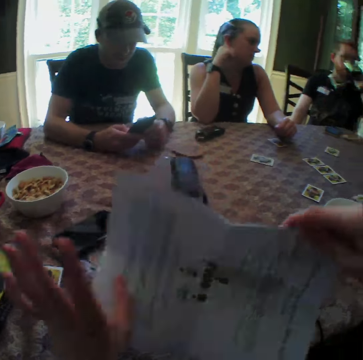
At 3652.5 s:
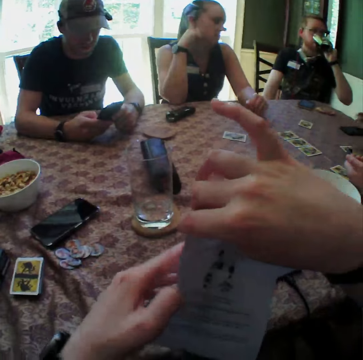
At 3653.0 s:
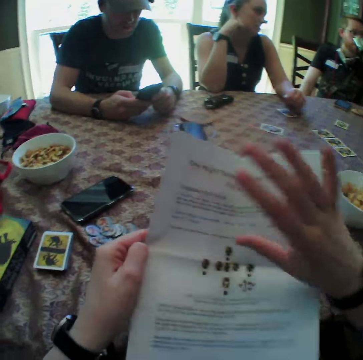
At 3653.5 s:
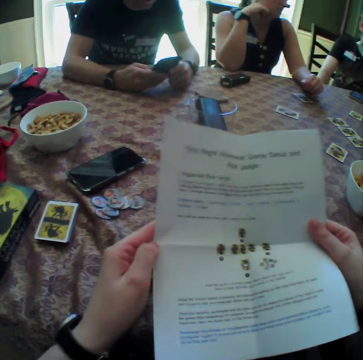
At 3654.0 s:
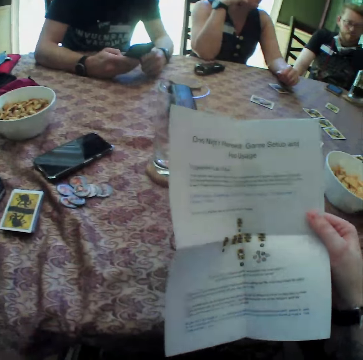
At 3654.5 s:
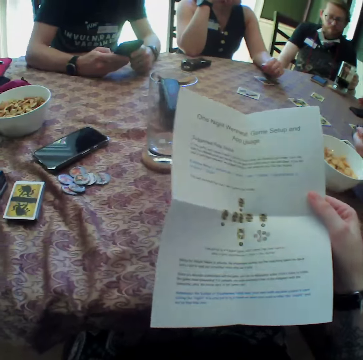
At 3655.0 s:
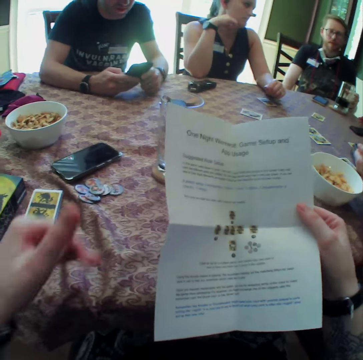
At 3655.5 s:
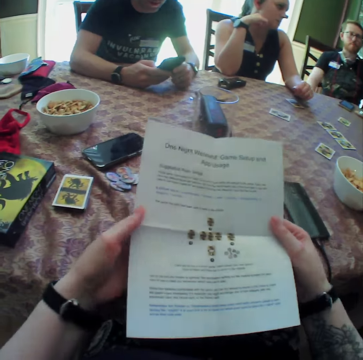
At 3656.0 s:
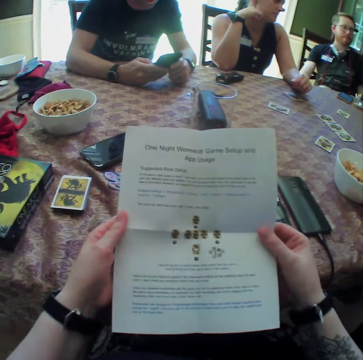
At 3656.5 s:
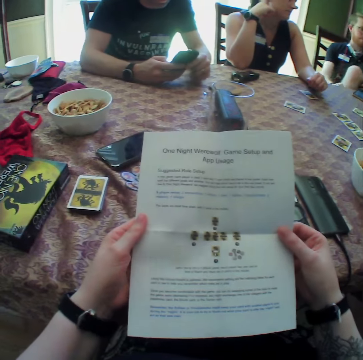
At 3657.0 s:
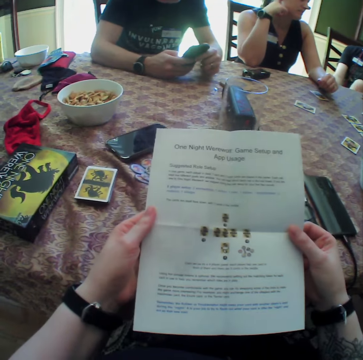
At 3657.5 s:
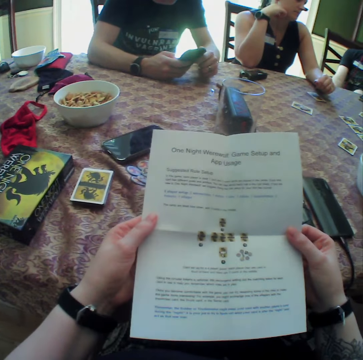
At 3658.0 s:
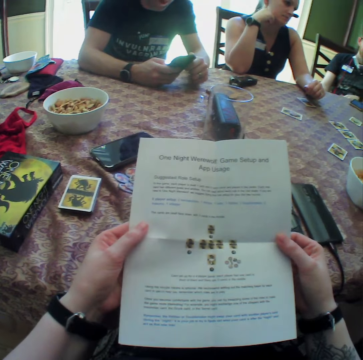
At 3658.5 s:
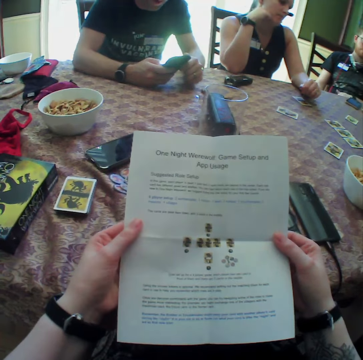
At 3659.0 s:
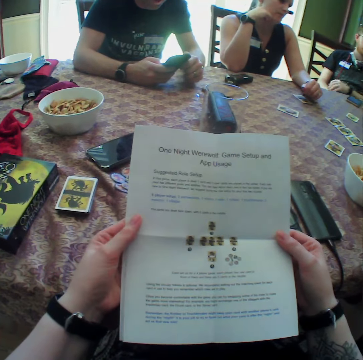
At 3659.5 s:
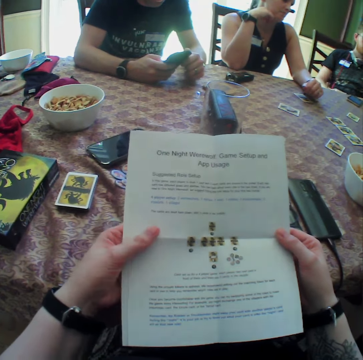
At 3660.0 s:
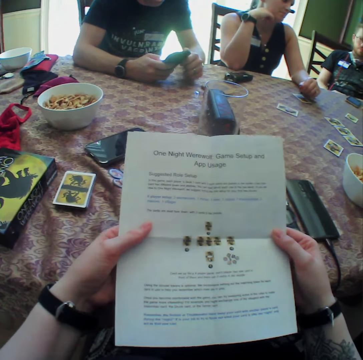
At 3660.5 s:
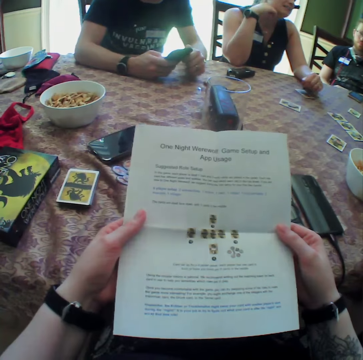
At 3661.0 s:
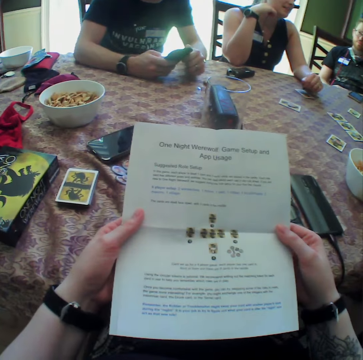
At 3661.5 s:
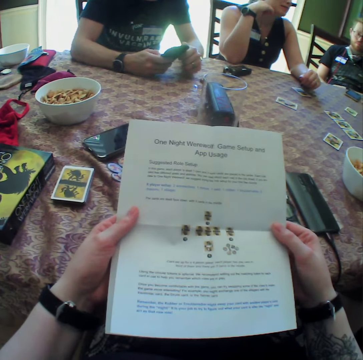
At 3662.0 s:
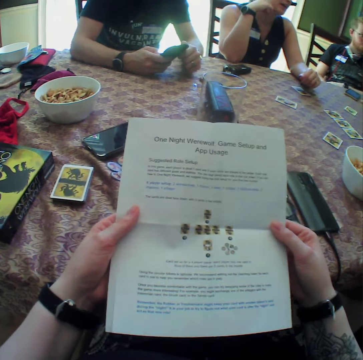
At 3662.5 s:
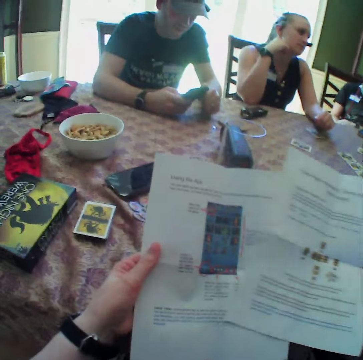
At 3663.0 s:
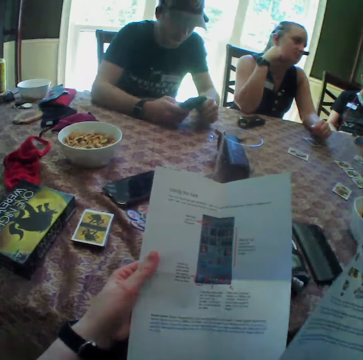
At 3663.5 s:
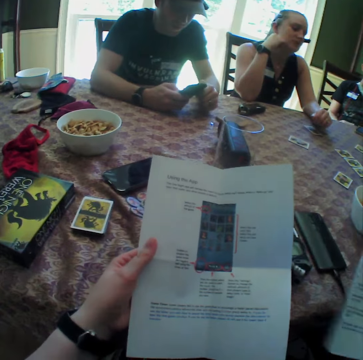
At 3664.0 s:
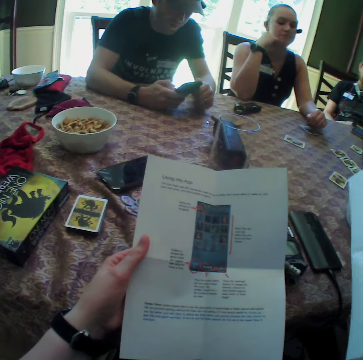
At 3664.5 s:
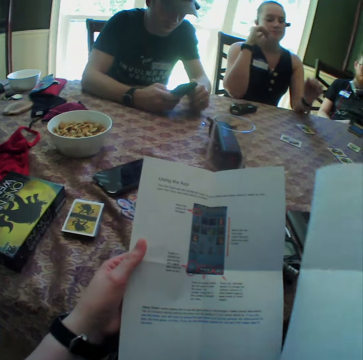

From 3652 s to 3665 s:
The camera wearer turns the game manual with both hands. A man drinks from the glass cup in his left hand. The man places the glass cup on the coaster on the table with his left hand. The camera wearer holds the game manual with both hands. The man raises his right leg. The camera wearer reads a book. The man lowers his right leg. A woman interacts with another woman. The camera wearer removes the first page of the game manual from the second page with her right hand. She lifts a paper.

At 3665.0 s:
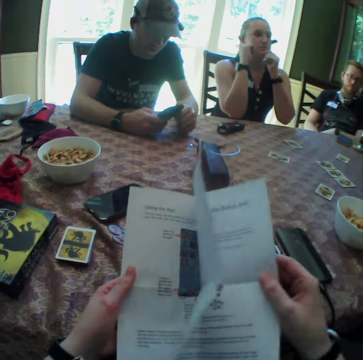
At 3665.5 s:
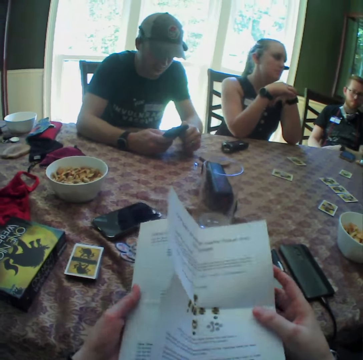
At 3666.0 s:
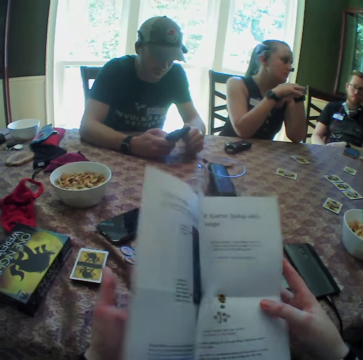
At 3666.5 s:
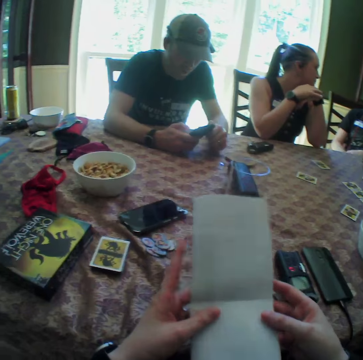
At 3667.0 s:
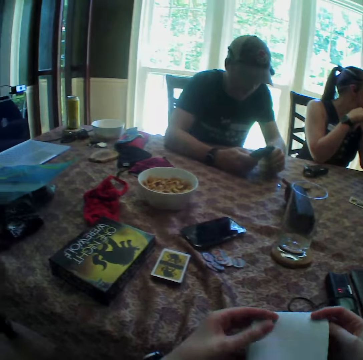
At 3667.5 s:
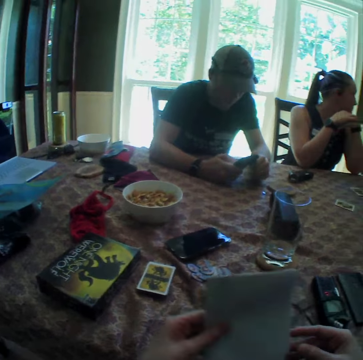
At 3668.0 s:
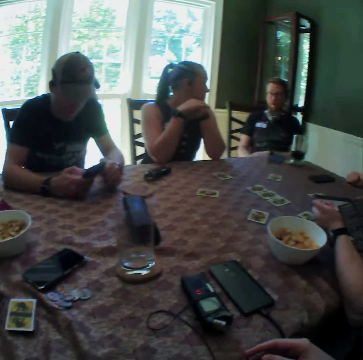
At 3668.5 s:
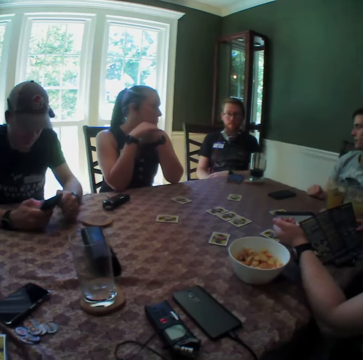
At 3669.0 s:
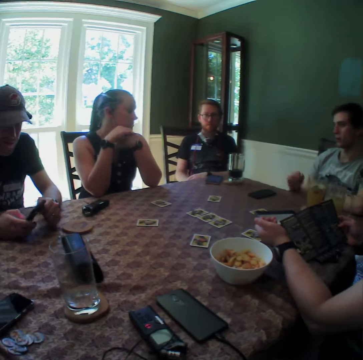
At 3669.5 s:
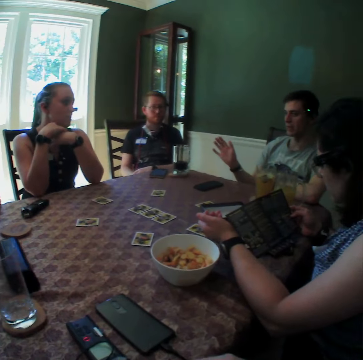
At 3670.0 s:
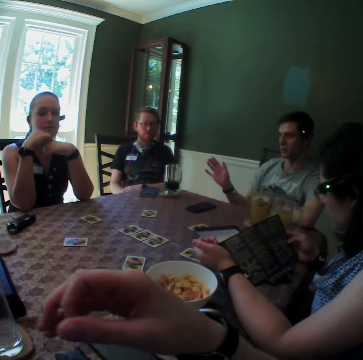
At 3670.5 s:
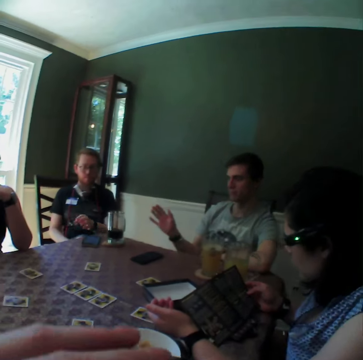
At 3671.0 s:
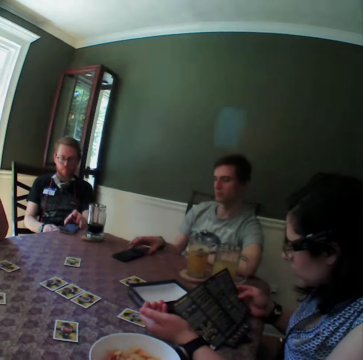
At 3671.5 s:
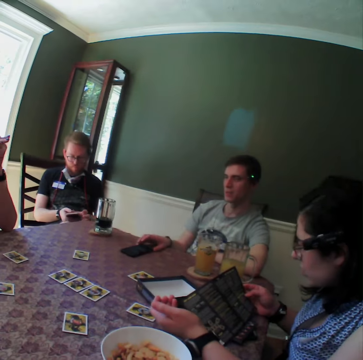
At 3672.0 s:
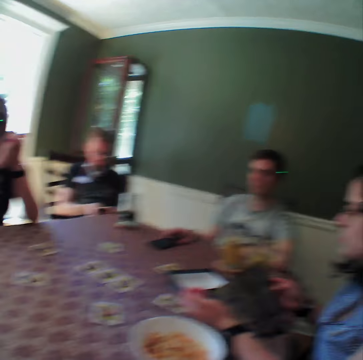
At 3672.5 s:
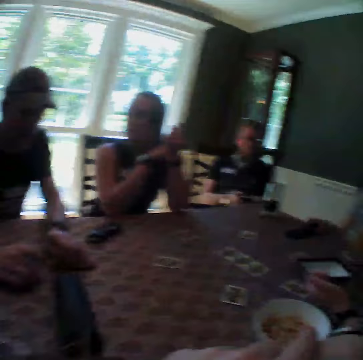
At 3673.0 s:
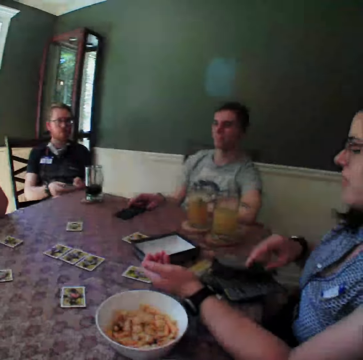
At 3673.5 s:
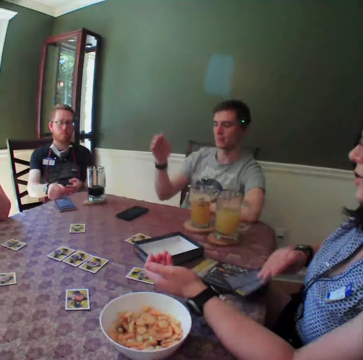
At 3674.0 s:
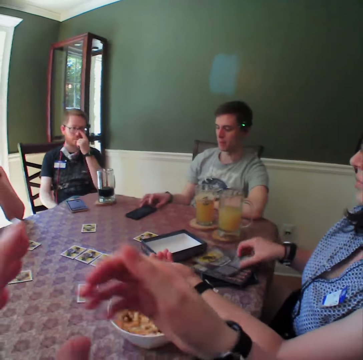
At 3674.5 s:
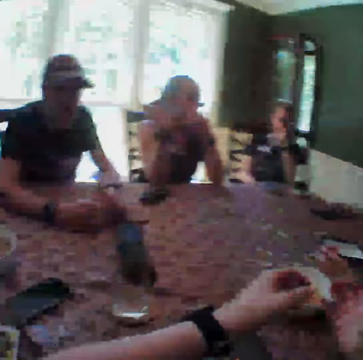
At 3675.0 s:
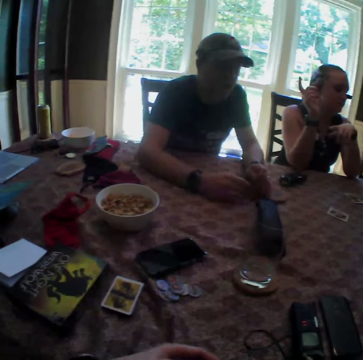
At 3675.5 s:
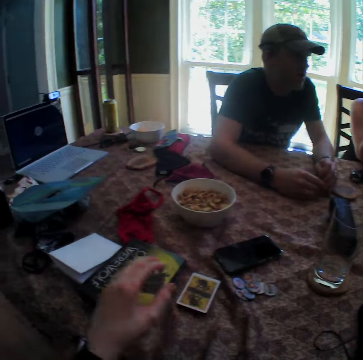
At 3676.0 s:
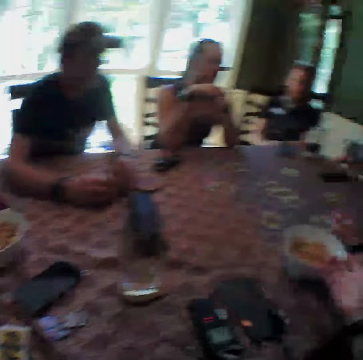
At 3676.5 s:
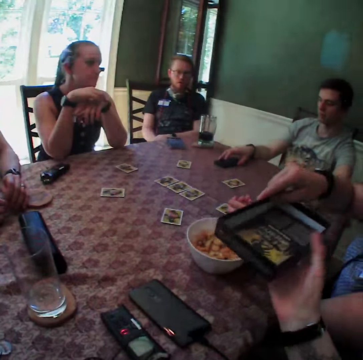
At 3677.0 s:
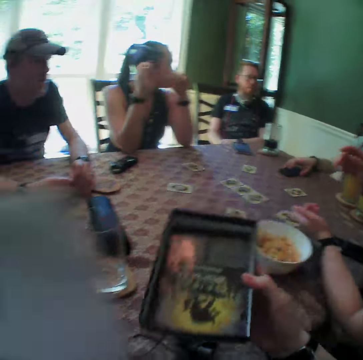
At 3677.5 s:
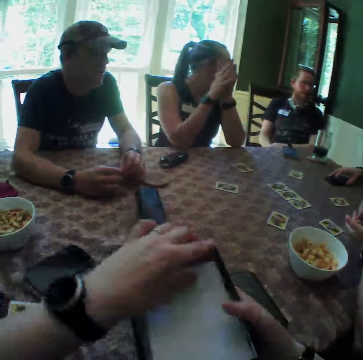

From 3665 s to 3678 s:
The camera wearer places the first page of the game manual on the second page with her right hand. A woman folds her hands together. The camera wearer folds the game manual with both hands. She drops the game manual on the table with her left hand. A man interacts with another man. The first man raises his right hand. The camera wearer folds her hands together. The second man picks the phone from the table with both hands. The first man holds the phone on the table with his right hand. The second man presses the phone with both hands. A third man picks the coin from the table with both hands. The second man drops the phone on the table with both hands. The first man raises his right hand. Another woman converses with the camera wearer, the first man, the second man, the first woman and the third man. The second woman picks the game manual on the table with her right hand. The first man holds the phone on the table with his right hand. The second man pushes his glasses with his left hand. The second woman puts a brochure on the table. The second woman closes the game manual with her right hand and picks the game manual from the table with her right hand. The third man rolls the coin in his hands. The first woman points at the third man. The camera wearer picks the game manual from the table with her left hand. The second woman hands the camera wearer a box. The camera wearer takes the pack of the card game from the second woman with her right hand. She places the game manual in the pack of the card game with her left hand.

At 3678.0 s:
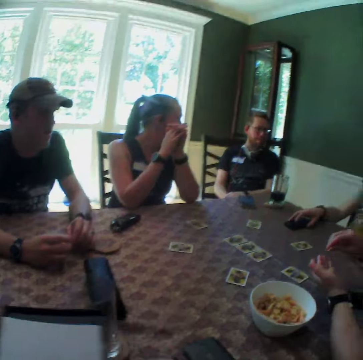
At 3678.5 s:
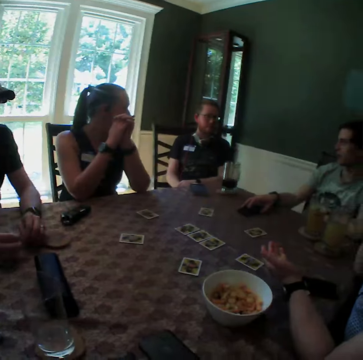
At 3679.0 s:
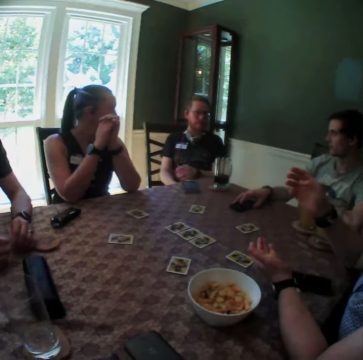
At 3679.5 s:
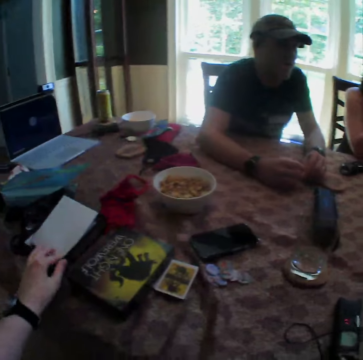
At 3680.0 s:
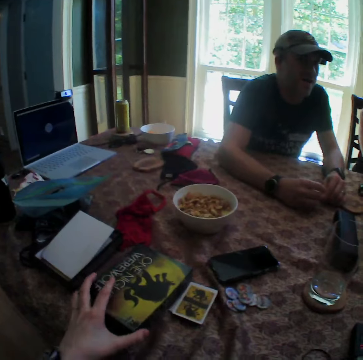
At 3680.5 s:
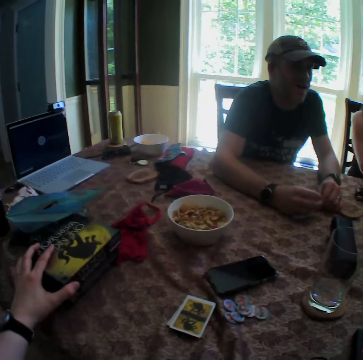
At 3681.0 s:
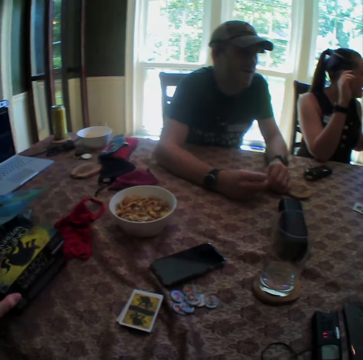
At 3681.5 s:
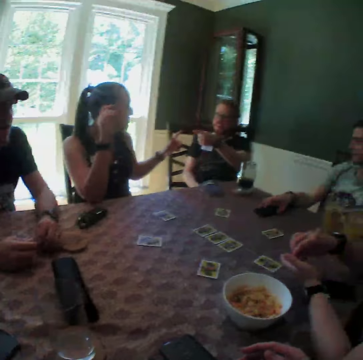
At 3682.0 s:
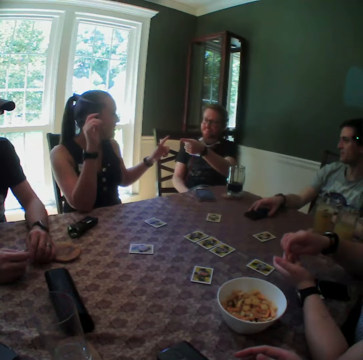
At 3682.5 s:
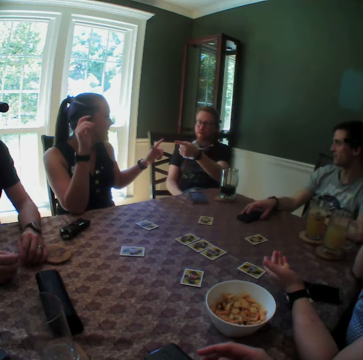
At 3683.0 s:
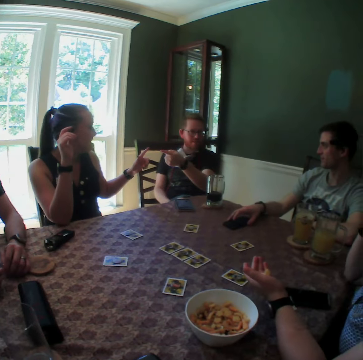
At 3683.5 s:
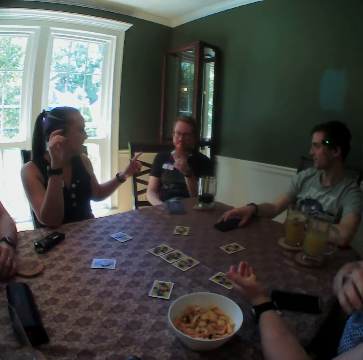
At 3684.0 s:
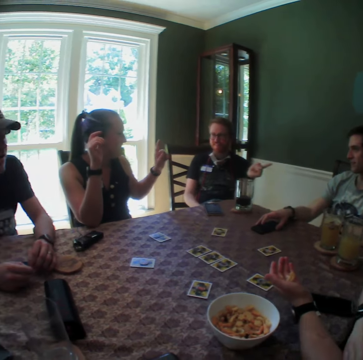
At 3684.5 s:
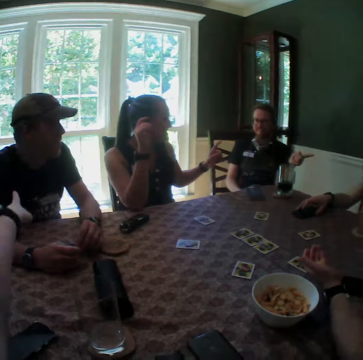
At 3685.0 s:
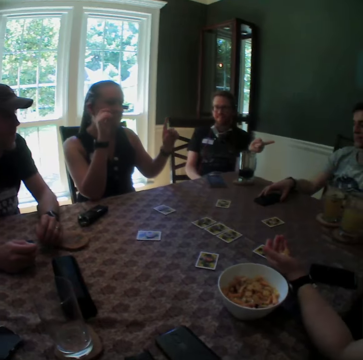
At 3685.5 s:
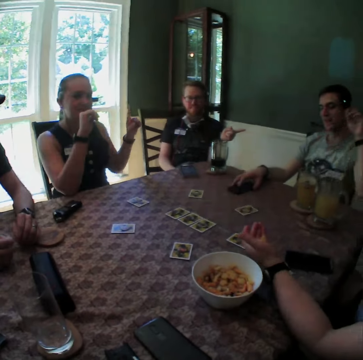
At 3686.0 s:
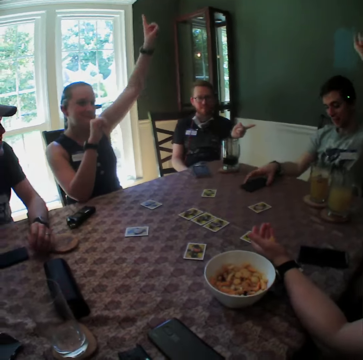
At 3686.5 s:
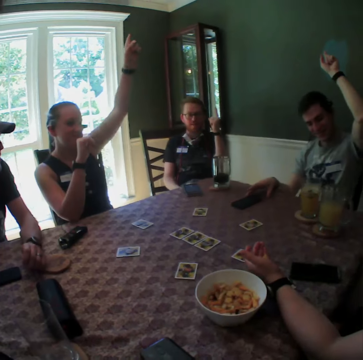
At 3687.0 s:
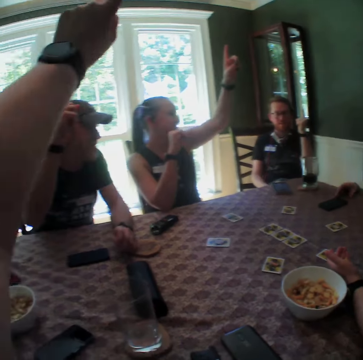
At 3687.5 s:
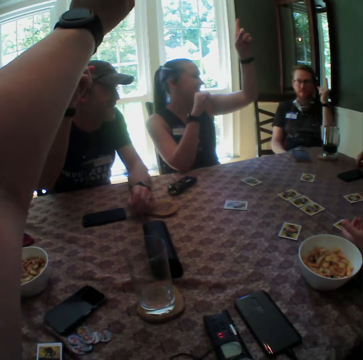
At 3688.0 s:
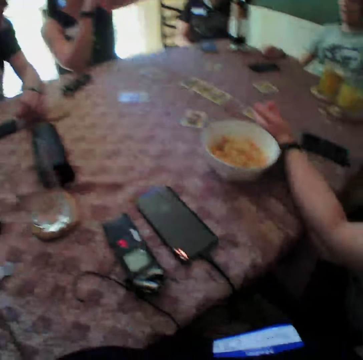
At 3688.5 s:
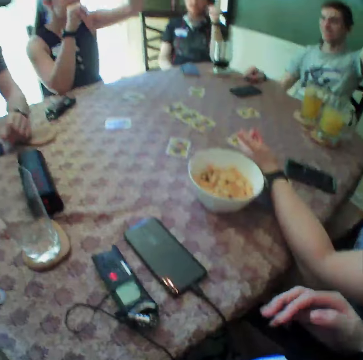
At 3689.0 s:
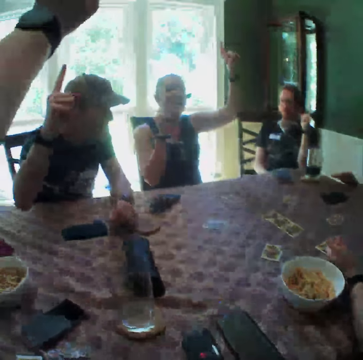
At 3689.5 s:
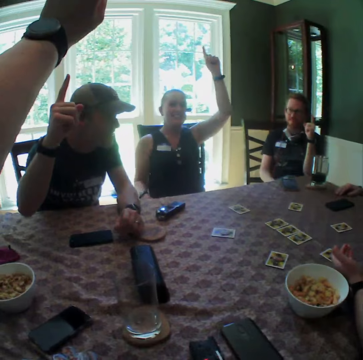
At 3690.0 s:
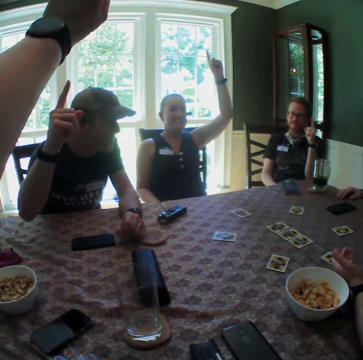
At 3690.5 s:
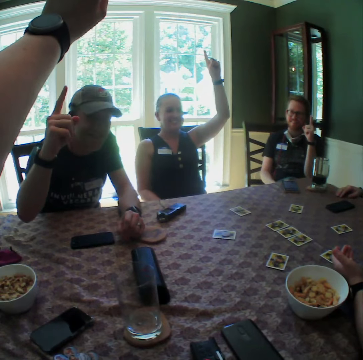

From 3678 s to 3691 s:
A woman picks a cheese puff from her left hand with her right hand. Another woman folds her hands together. The first woman eats the cheese puff in her right hand and moves her right hand. The camera wearer drops the pack of the card game on the table with her left hand. She picks the cover of the pack of the card game from the table with her left hand. She covers the pack of the card game with the cover in her left hand. The first woman picks a cheese puff from her left hand with her right hand. The second woman points at a man with her left hand. The man points at the second woman with his left index finger. The first woman eats the cheese puff in her right hand and touches her left arm with her right hand. The man points at another man with his left index finger. The second woman points at the first man with her left hand. The camera wearer points at a third man with her left index finger. The second man raises his left hand. The second woman raises her left hand. The first man raises his left hand. The camera wearer raises her left hand. The third man raises his right hand. The second man moves his right hand.
